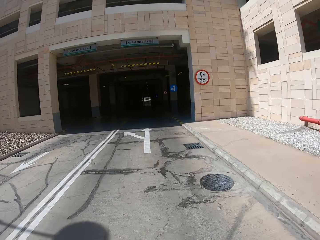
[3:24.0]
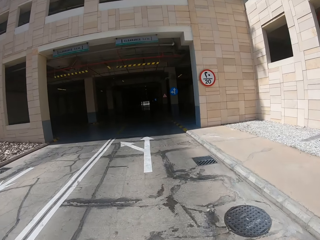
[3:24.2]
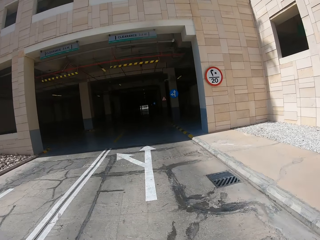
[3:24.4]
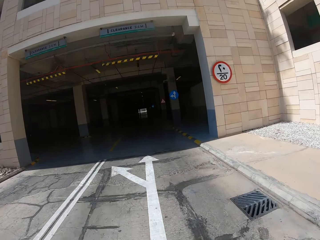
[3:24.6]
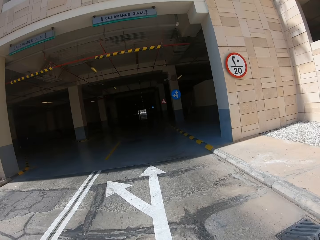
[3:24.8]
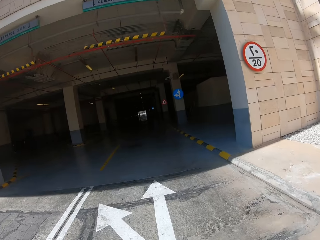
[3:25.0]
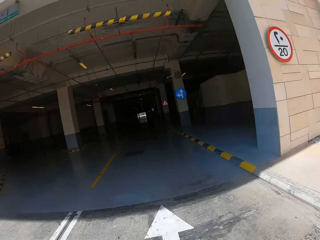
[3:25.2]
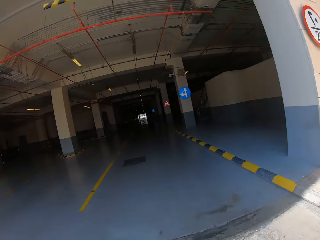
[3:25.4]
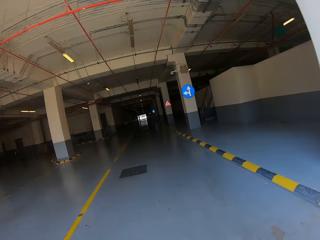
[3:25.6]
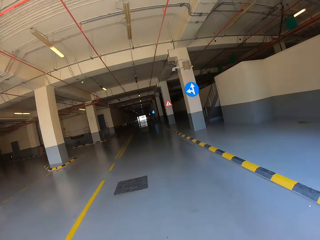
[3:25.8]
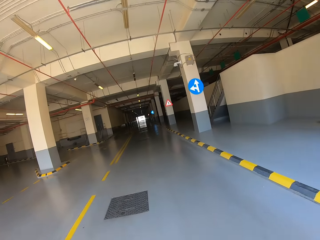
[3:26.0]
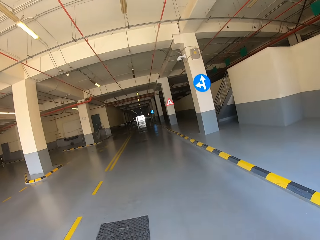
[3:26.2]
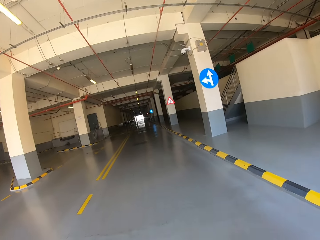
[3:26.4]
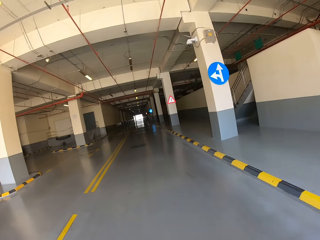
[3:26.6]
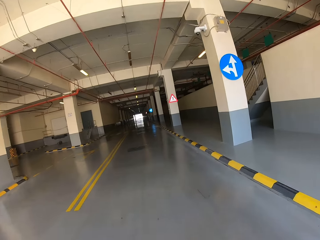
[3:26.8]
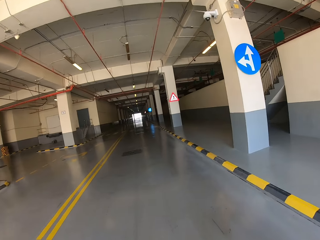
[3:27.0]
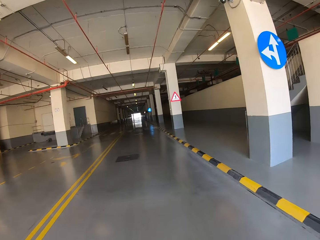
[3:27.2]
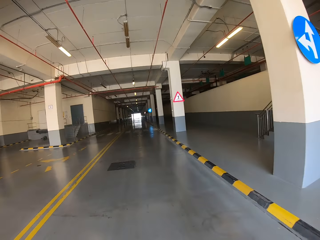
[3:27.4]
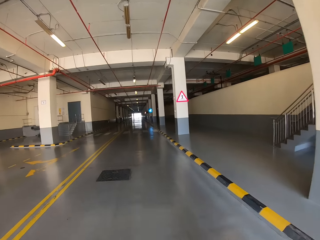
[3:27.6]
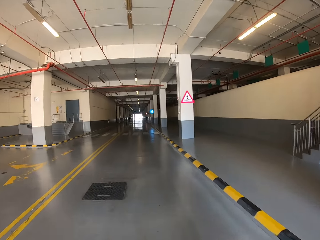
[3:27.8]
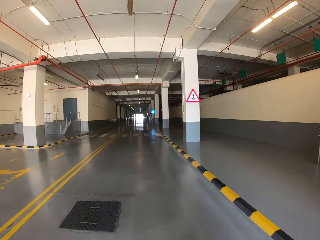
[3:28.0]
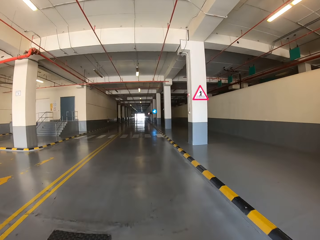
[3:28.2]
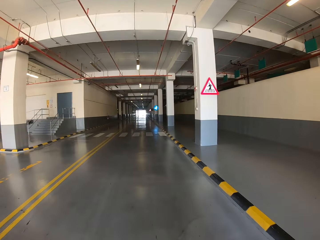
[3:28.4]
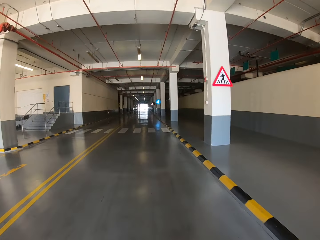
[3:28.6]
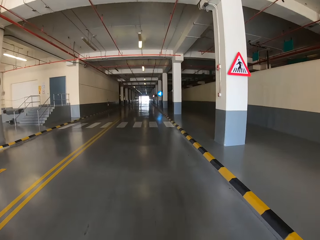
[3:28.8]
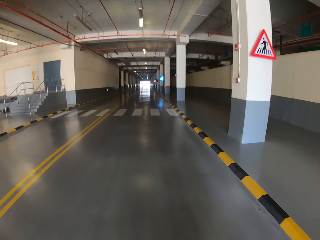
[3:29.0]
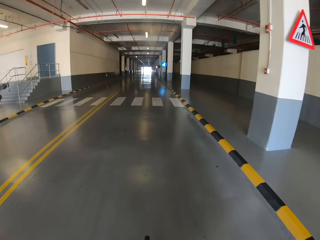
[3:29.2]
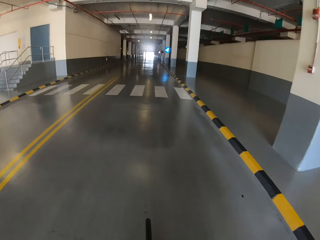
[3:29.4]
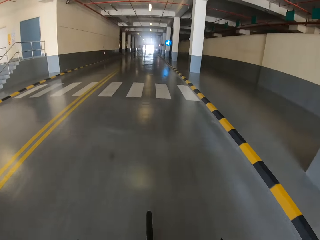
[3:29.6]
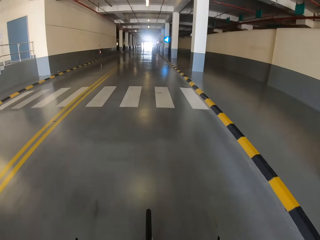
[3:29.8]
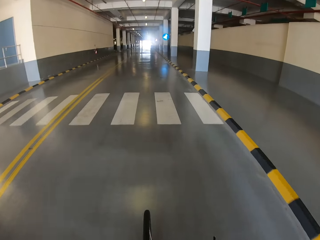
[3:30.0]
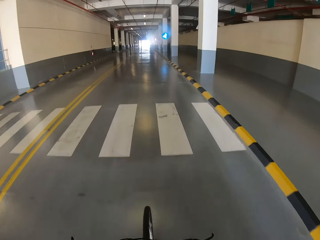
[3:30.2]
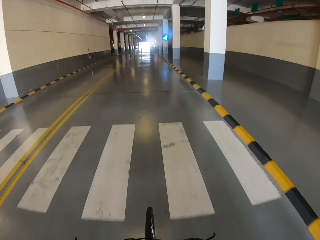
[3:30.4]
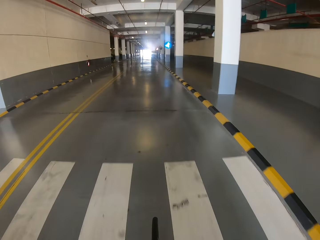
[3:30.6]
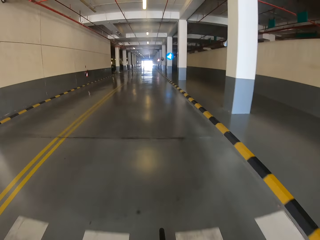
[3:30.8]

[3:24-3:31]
The camera wearer cycles in the parking lot.

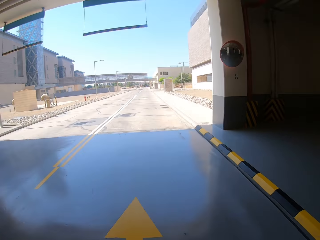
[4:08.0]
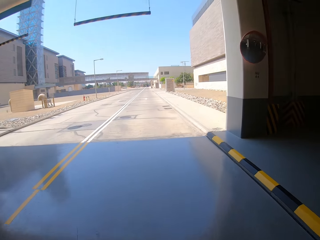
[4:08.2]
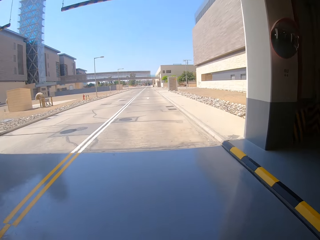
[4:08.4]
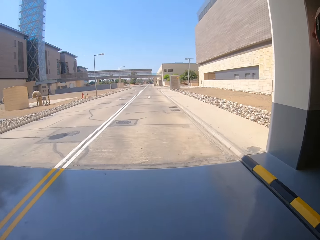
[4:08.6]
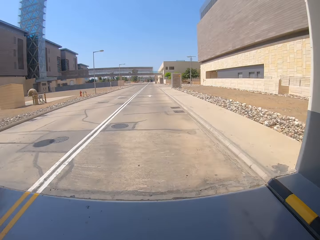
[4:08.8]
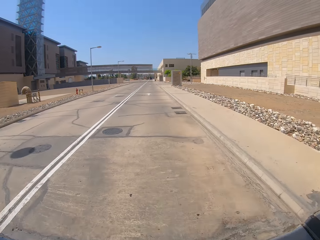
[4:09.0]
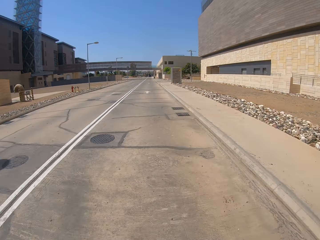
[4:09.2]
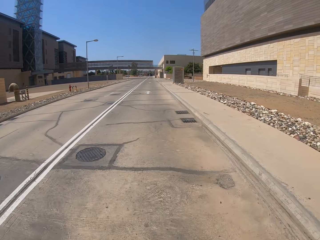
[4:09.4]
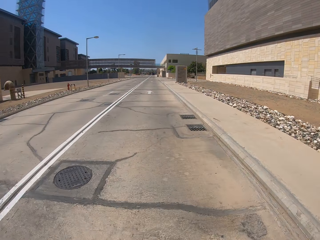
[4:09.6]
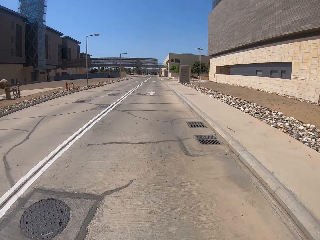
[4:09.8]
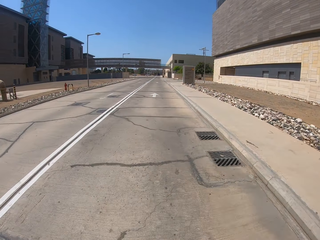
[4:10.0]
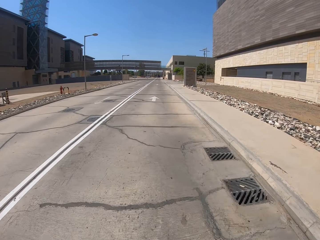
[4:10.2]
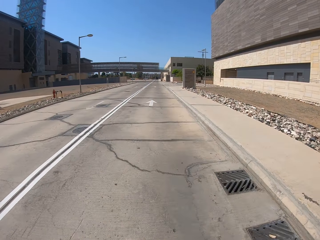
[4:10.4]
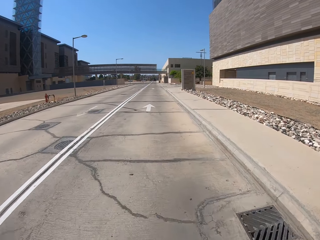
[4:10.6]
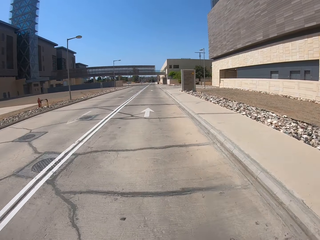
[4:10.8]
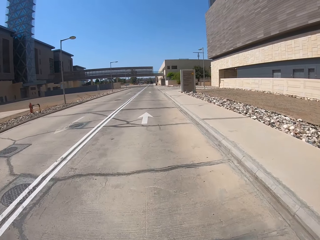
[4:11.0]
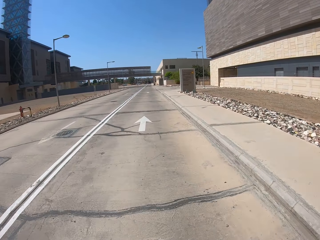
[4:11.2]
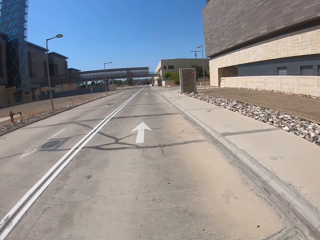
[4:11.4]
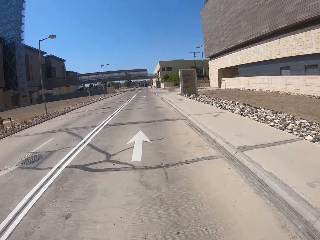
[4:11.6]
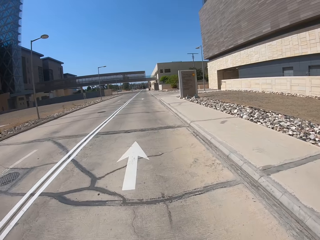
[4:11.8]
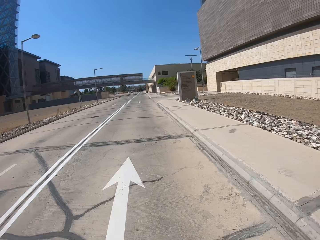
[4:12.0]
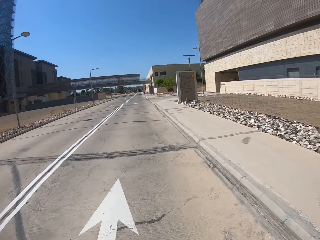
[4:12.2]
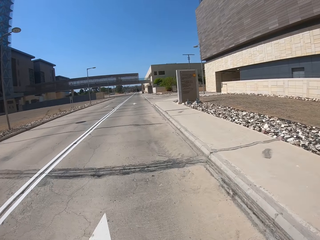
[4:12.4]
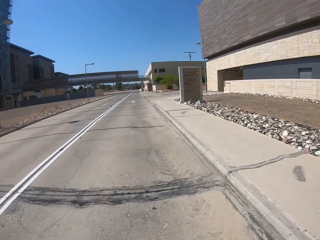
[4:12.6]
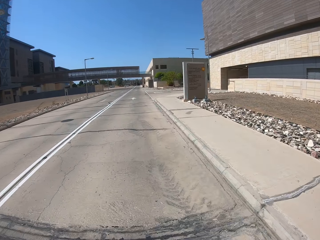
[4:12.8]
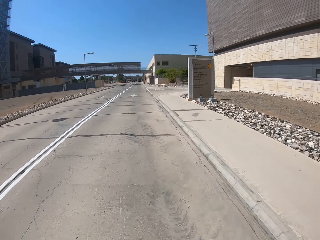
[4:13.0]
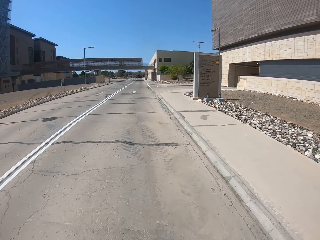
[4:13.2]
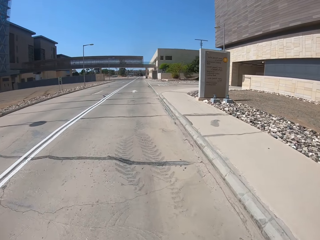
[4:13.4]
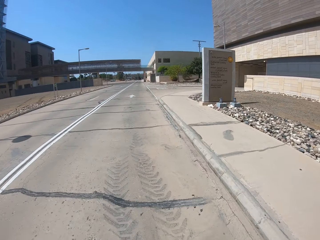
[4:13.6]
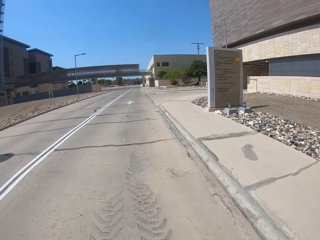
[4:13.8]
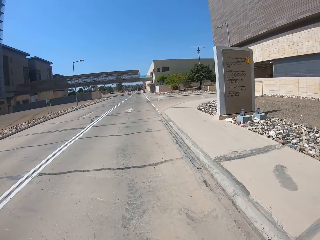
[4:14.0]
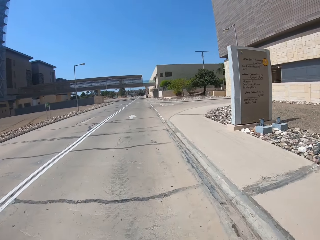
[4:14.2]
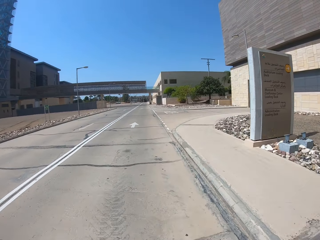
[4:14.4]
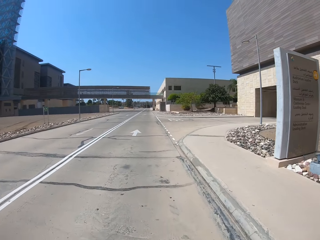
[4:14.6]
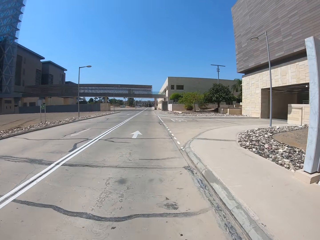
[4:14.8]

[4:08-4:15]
The camera wearer cycles on the road.

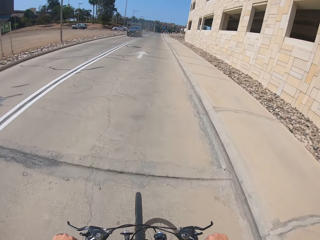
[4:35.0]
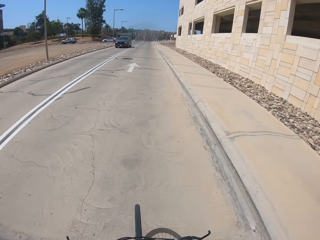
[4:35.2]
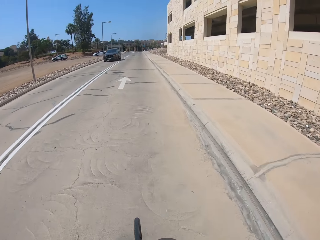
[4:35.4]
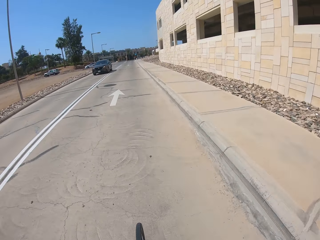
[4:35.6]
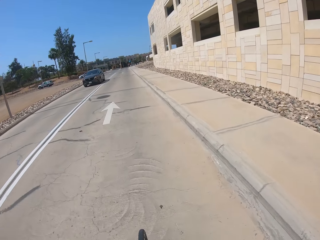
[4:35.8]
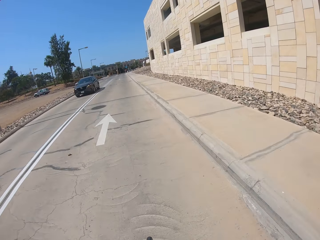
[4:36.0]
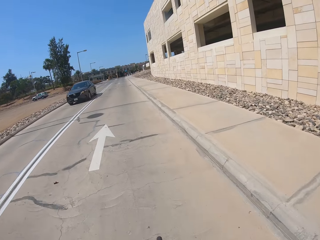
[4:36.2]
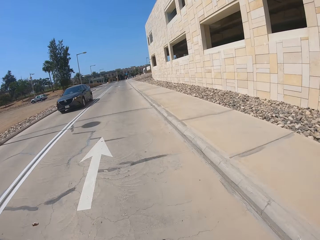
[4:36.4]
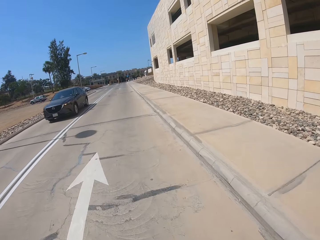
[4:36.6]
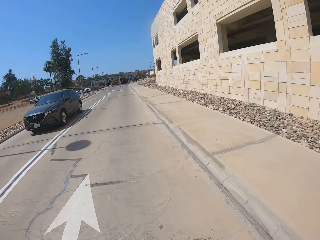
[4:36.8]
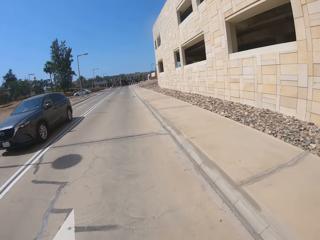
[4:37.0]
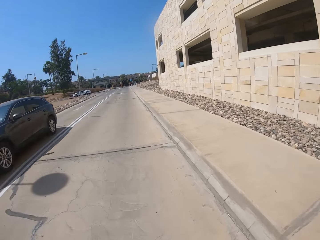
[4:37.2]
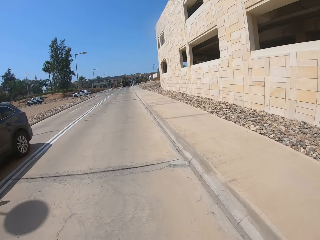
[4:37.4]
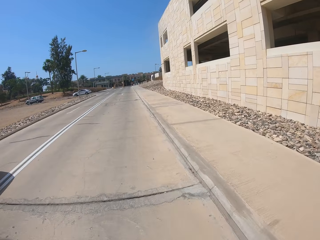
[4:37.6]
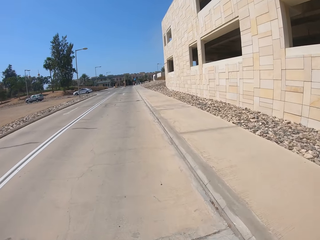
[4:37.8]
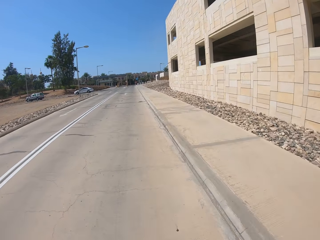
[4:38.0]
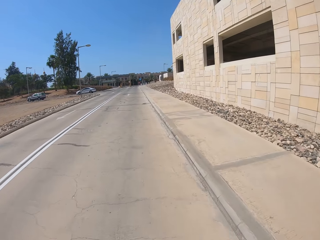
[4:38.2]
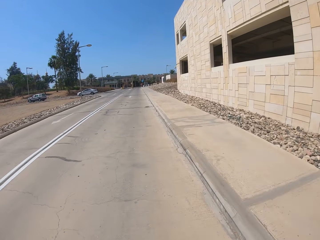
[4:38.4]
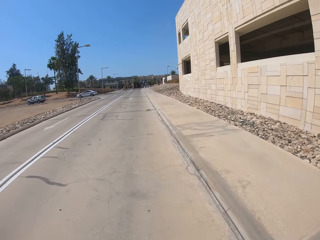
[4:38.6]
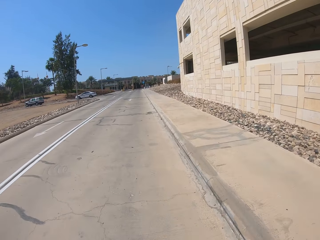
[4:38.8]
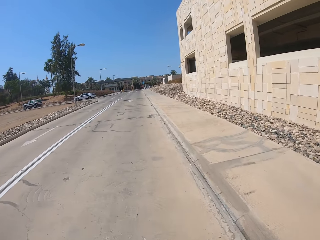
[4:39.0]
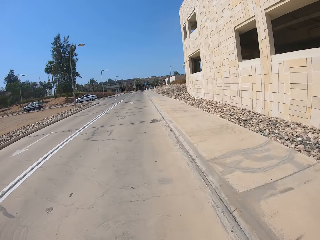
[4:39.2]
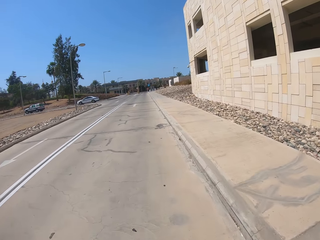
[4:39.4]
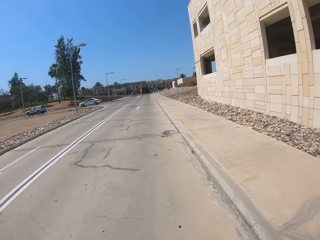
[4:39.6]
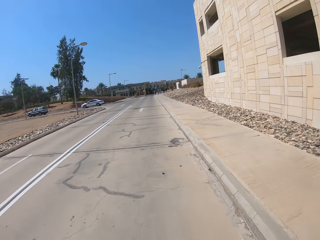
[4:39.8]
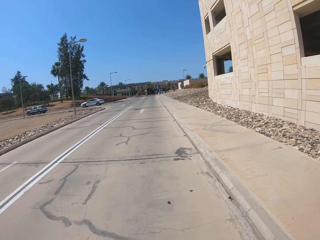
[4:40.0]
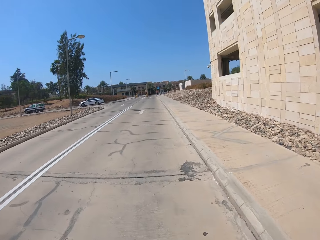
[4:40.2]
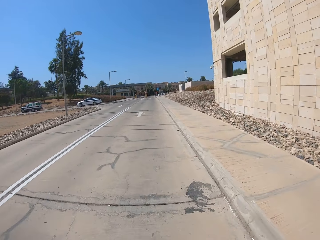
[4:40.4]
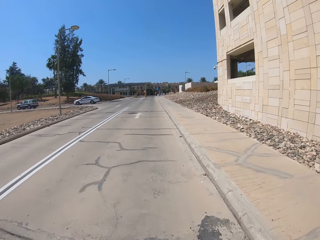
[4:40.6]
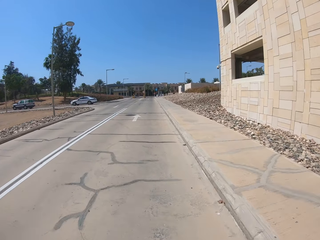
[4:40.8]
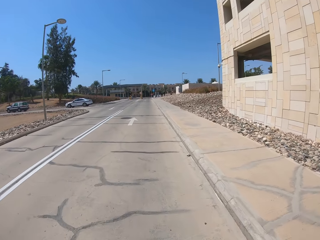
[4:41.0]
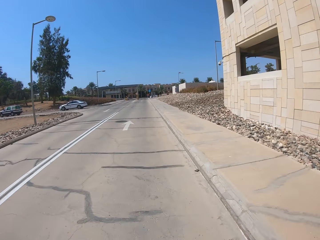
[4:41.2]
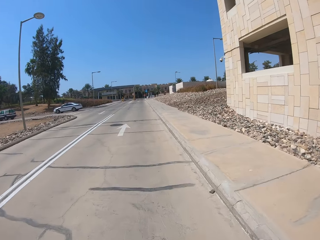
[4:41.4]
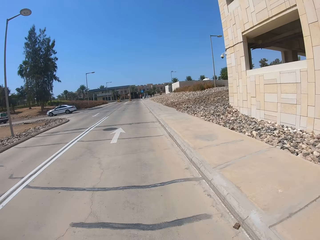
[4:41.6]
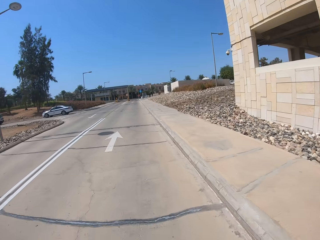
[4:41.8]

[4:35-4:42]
The camera wearer passes an oncoming black car.
